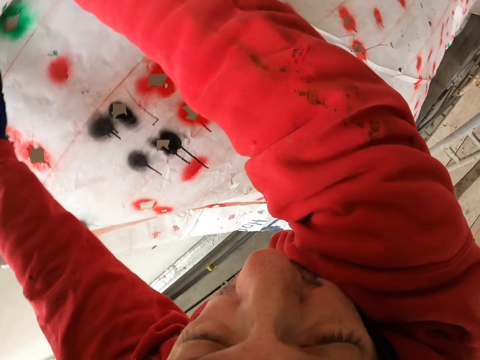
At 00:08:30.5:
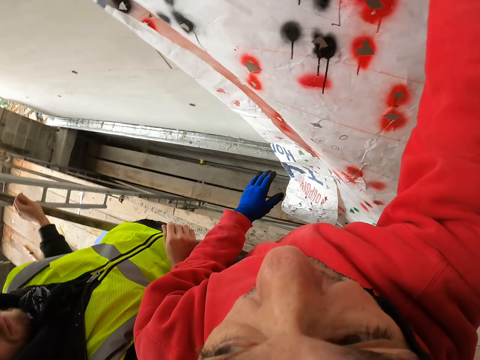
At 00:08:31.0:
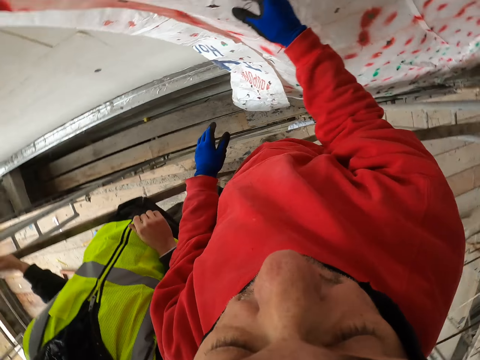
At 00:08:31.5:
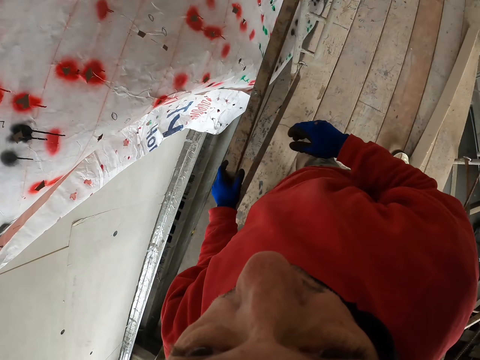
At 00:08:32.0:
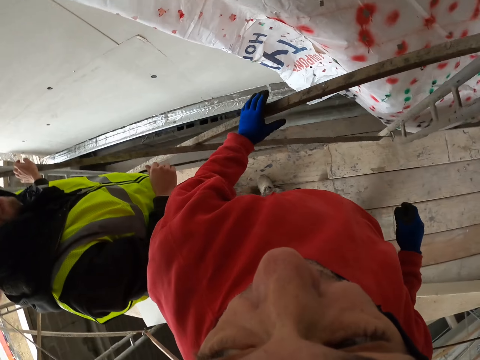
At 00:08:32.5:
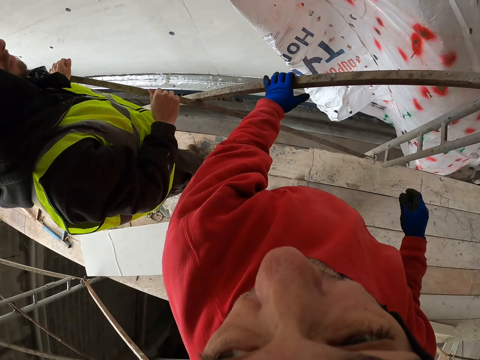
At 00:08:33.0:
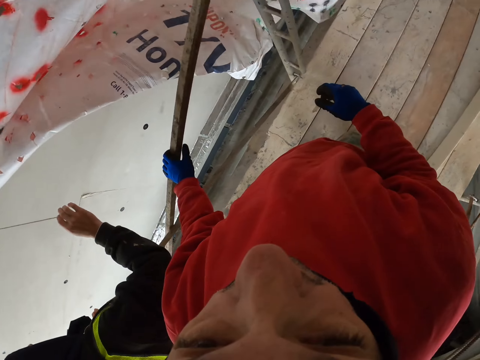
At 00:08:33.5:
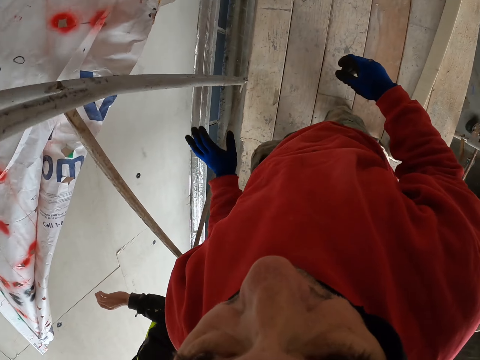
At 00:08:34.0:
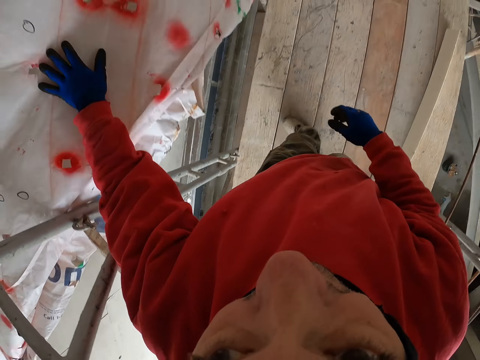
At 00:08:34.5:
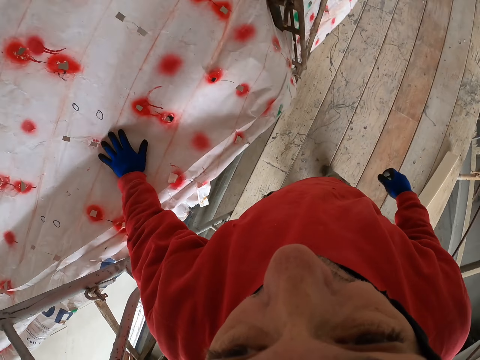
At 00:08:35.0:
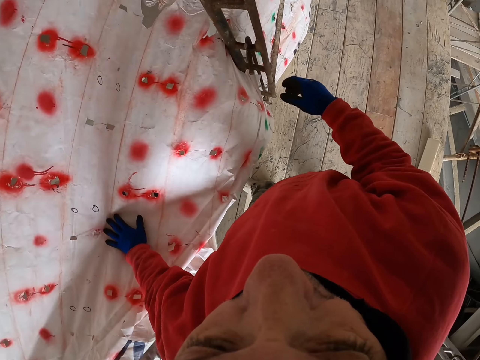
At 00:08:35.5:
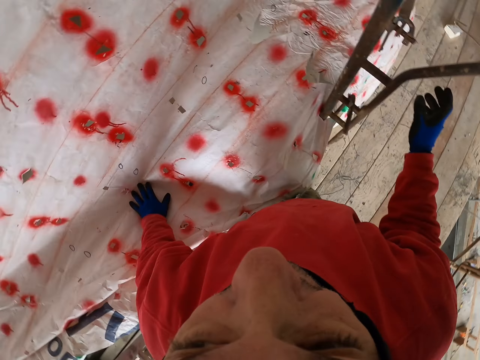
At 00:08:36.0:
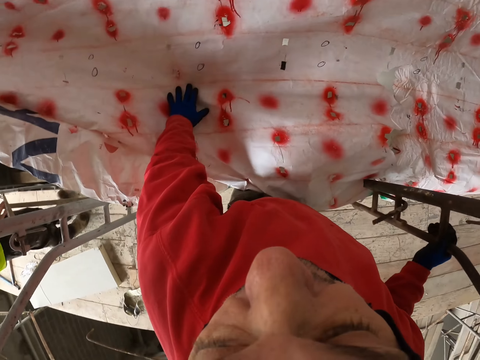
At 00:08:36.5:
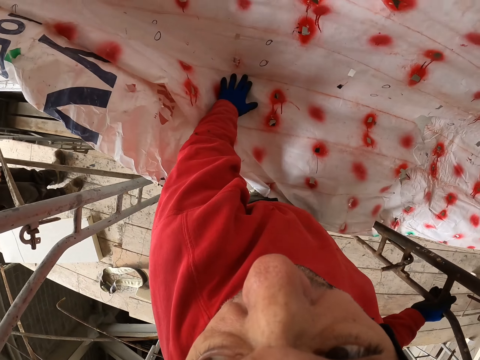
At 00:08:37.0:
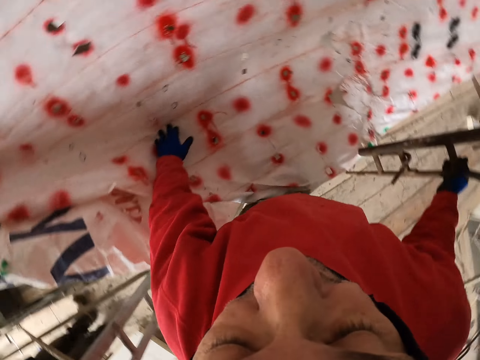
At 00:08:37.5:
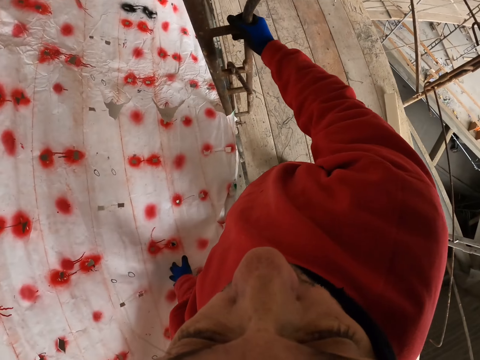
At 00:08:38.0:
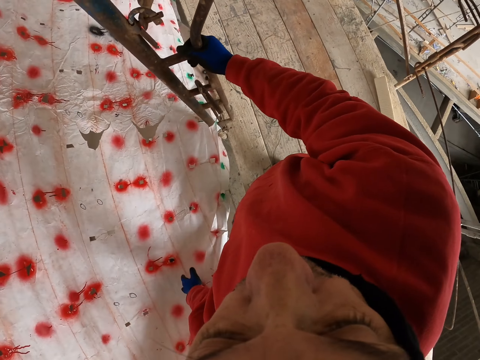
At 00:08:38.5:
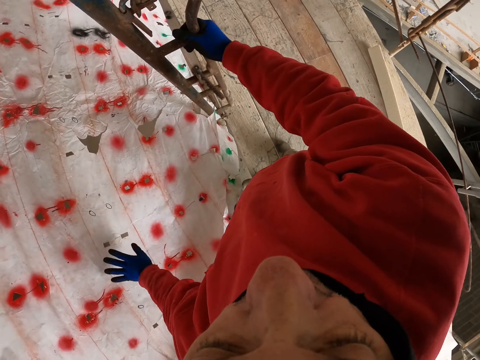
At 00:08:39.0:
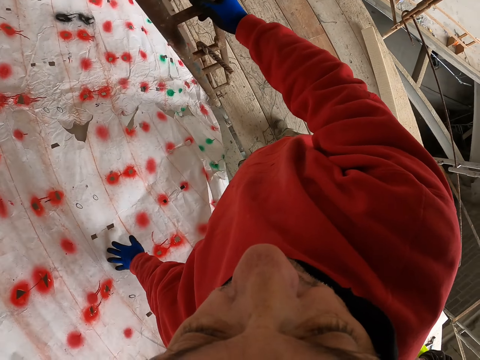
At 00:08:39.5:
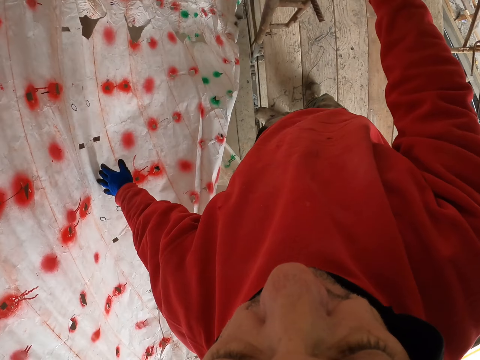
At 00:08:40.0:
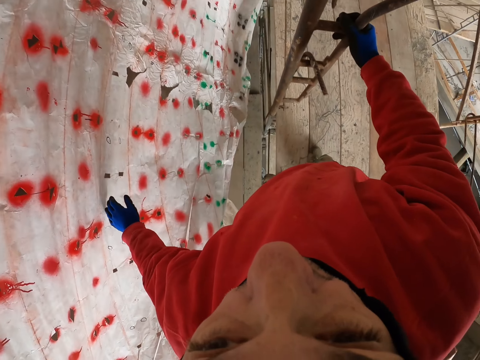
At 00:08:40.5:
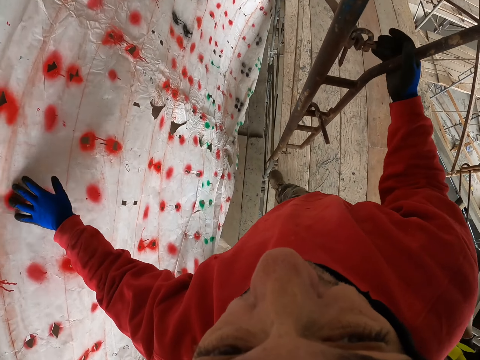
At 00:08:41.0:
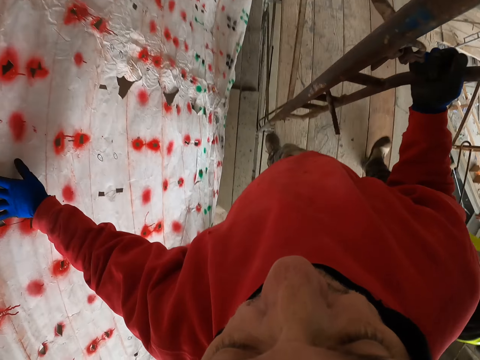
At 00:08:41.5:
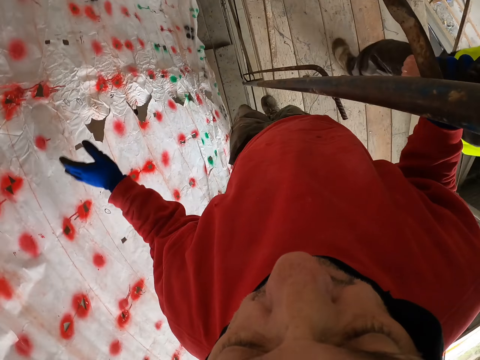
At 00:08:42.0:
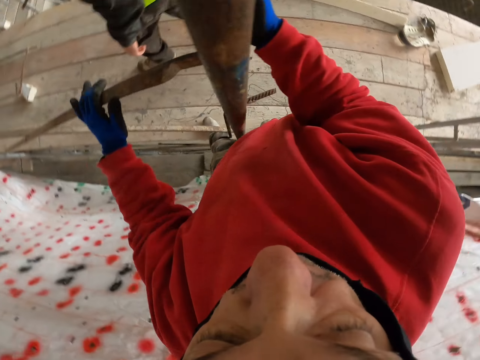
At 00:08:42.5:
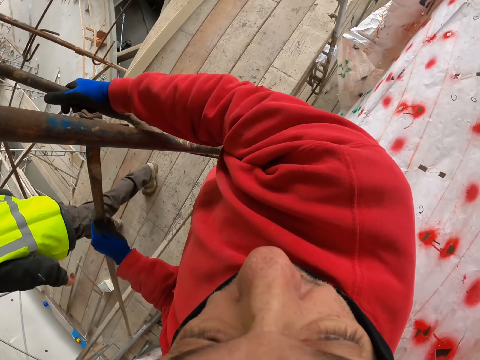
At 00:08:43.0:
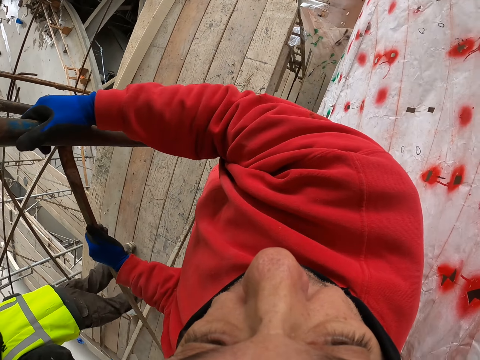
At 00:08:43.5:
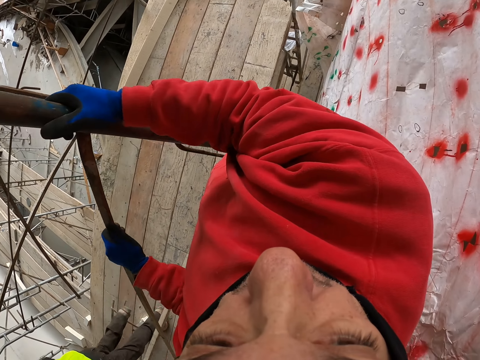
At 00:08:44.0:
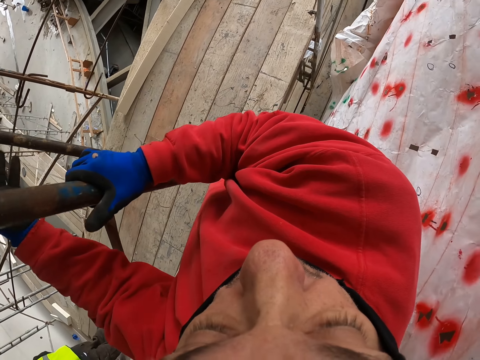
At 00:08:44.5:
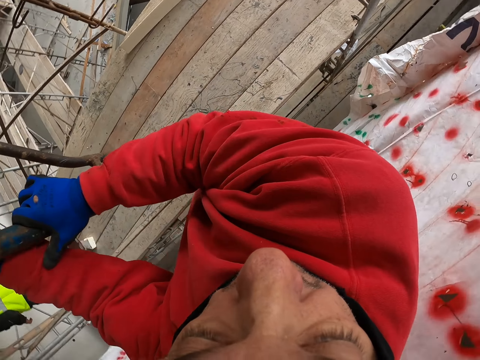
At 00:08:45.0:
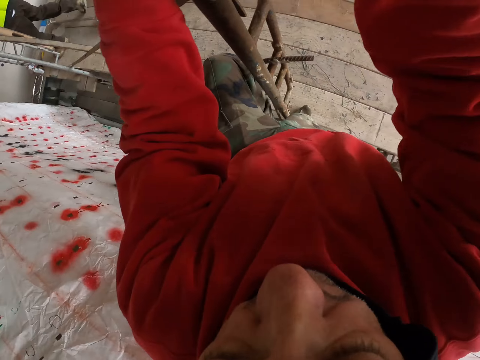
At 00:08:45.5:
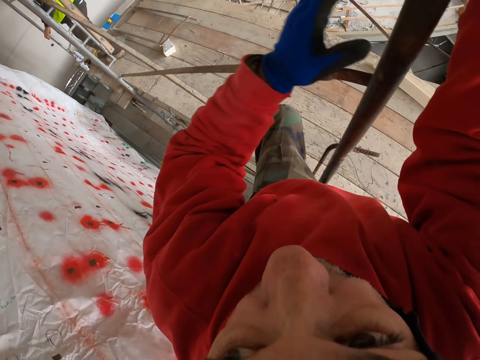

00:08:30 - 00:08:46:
The camera wearer puts the hand on the wall. They walk on the wood. They put the hand on the paper. They look around the construction site. A man walks on the wood. The camera wearer holds the metals.

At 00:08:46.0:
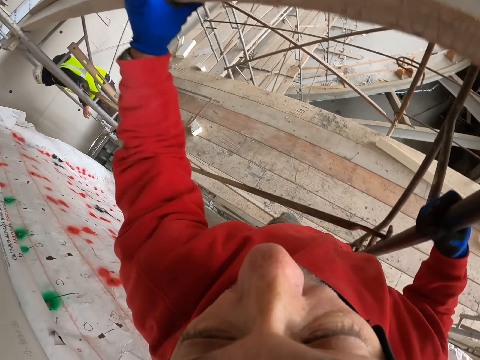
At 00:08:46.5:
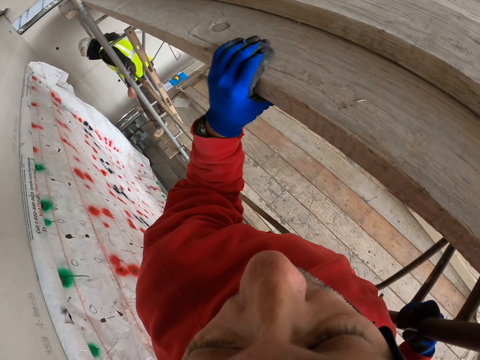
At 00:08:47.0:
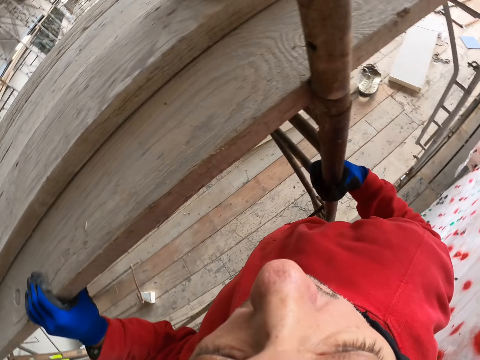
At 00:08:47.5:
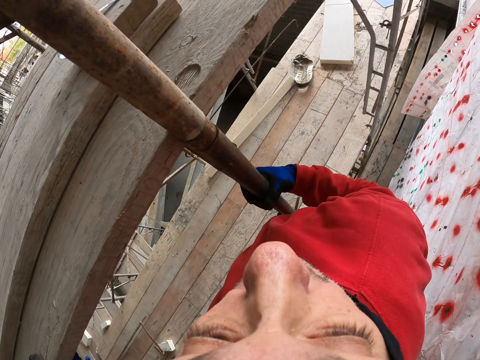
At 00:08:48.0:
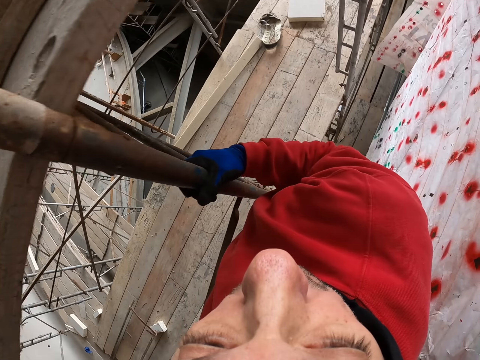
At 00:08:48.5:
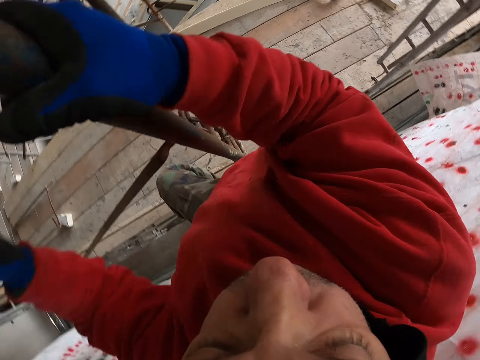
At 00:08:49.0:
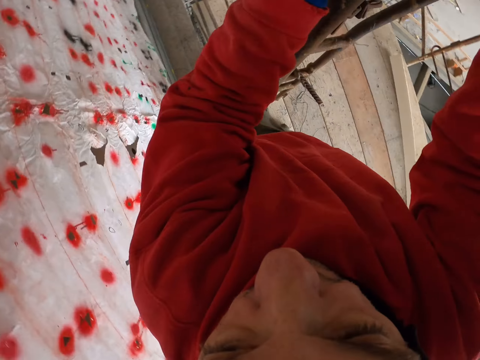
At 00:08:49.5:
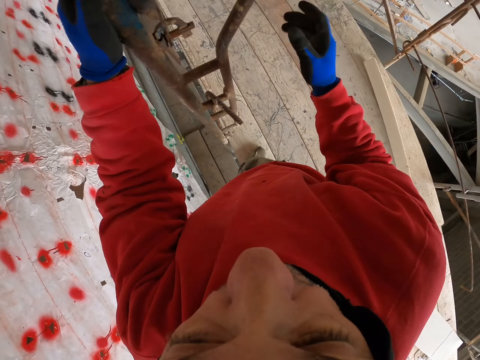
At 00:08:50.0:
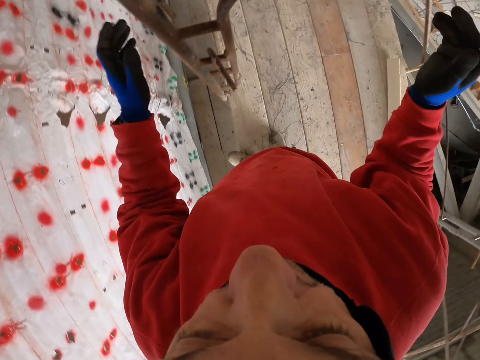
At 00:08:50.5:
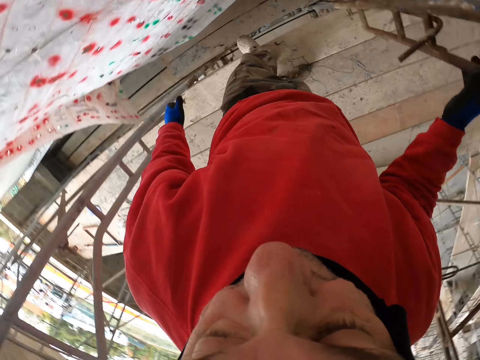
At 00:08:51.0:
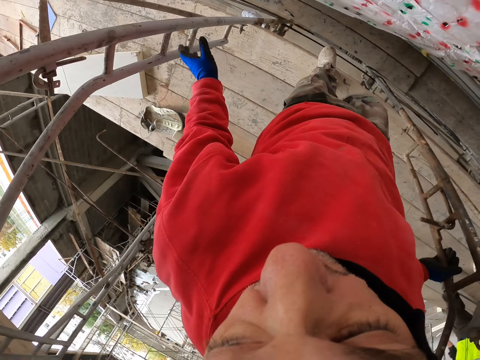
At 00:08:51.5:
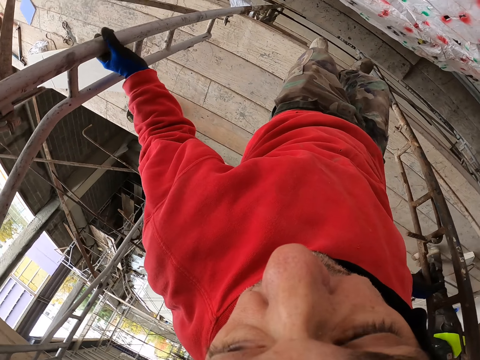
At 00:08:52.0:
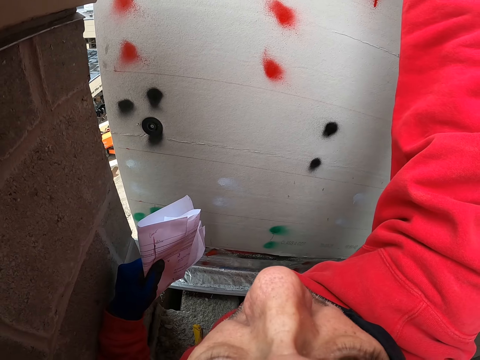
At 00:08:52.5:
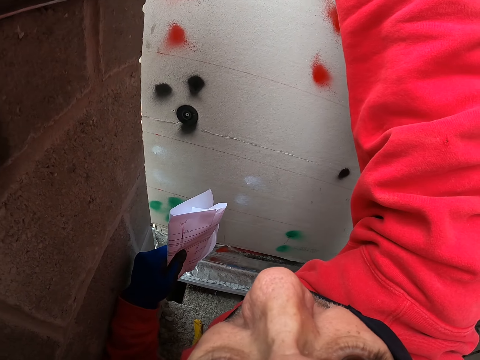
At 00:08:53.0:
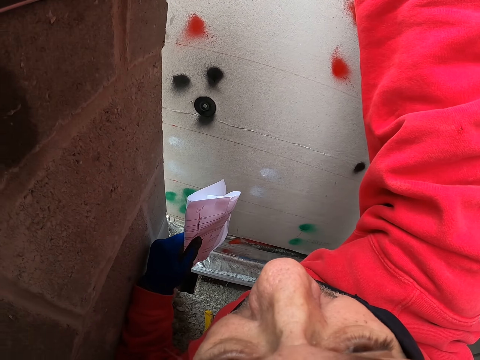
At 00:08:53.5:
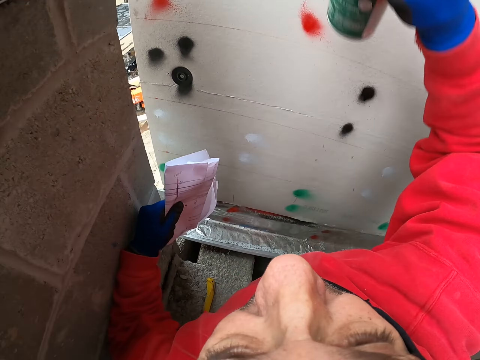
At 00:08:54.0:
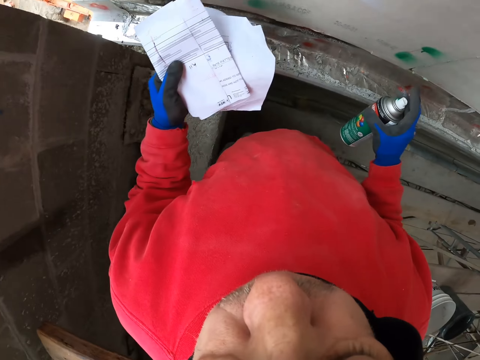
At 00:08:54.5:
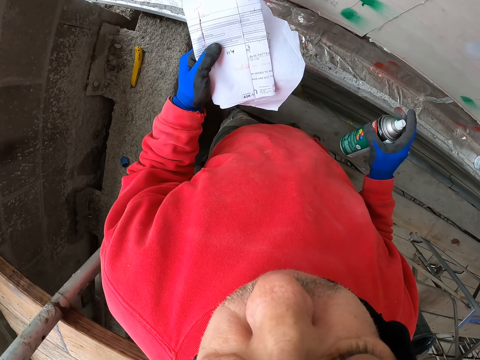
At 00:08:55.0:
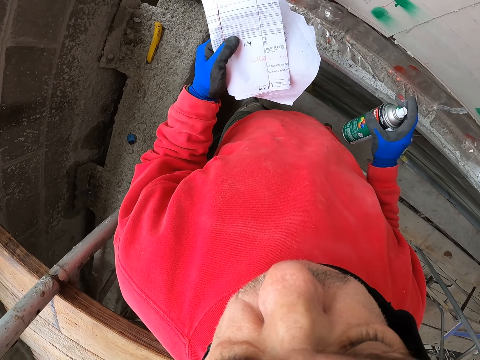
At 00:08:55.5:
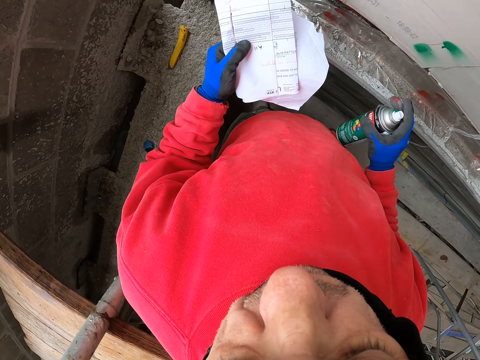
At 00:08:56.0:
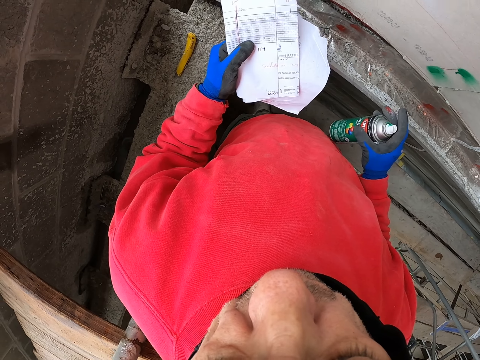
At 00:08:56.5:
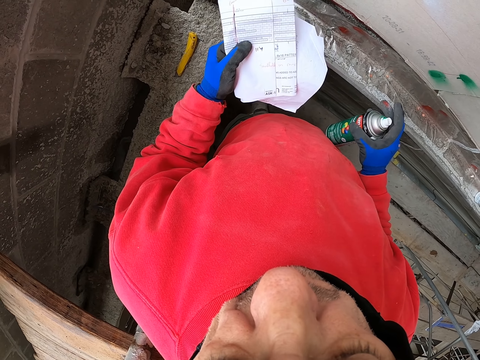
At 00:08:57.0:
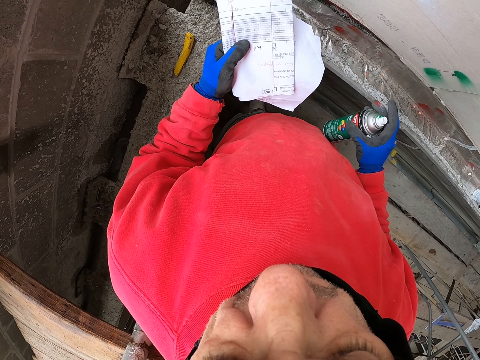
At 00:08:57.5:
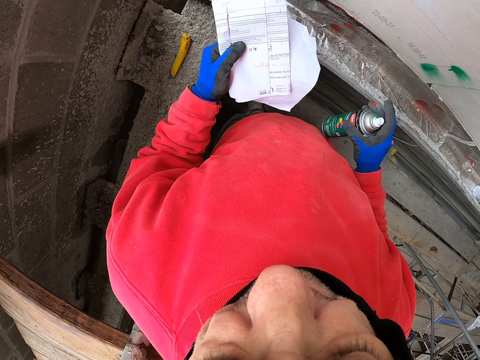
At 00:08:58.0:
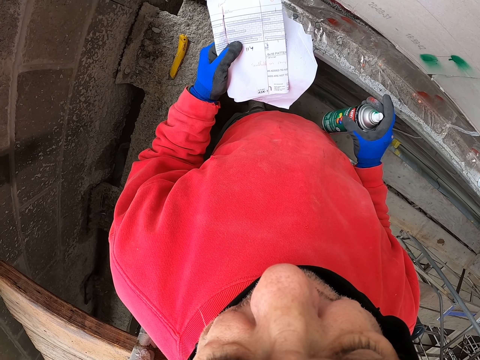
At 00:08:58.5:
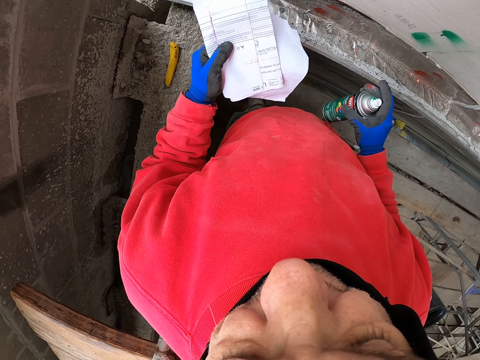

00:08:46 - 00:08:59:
The camera wearer puts the hand on the wood. They look around the construction site. They spray the paper roll. They hold the paper. They hold the spraying bottle. They look at the wall.
